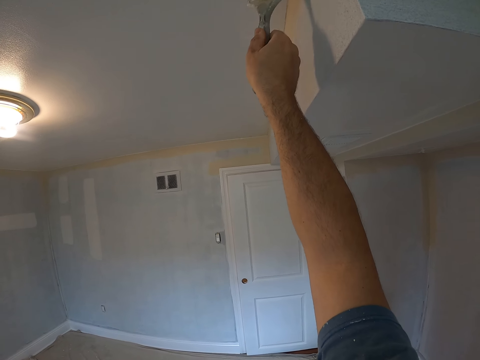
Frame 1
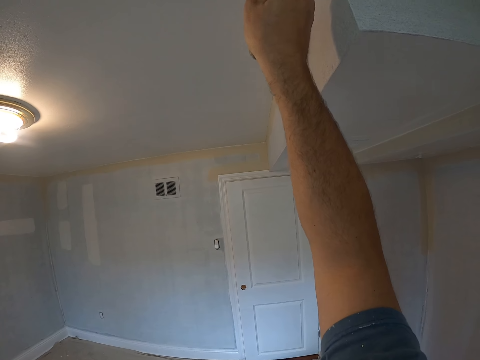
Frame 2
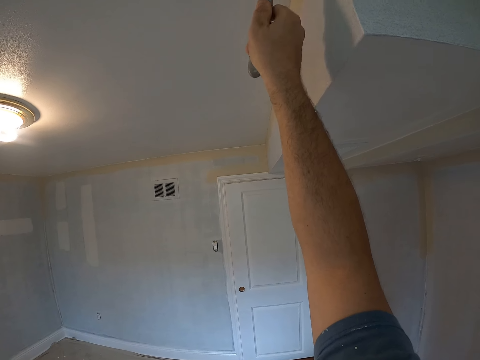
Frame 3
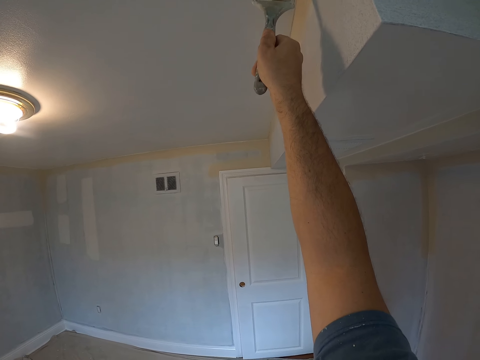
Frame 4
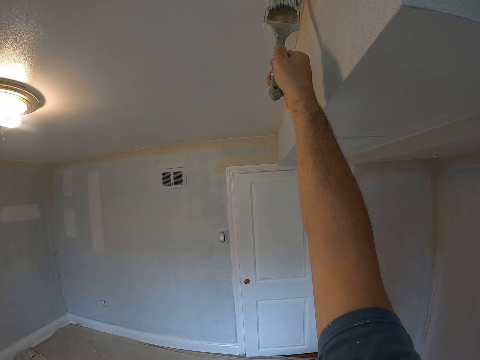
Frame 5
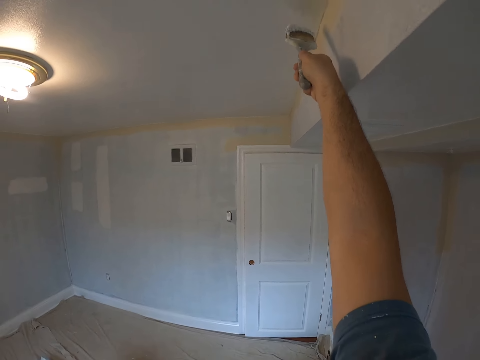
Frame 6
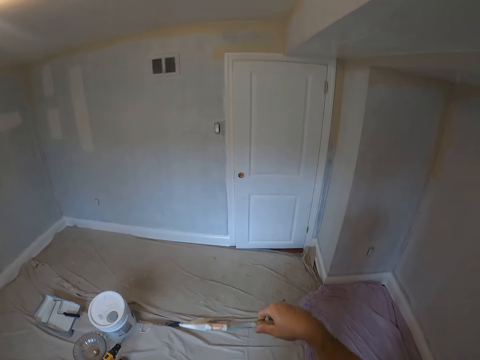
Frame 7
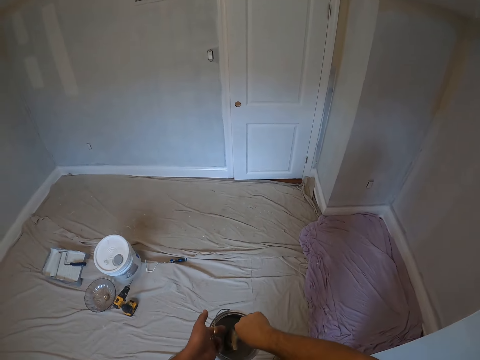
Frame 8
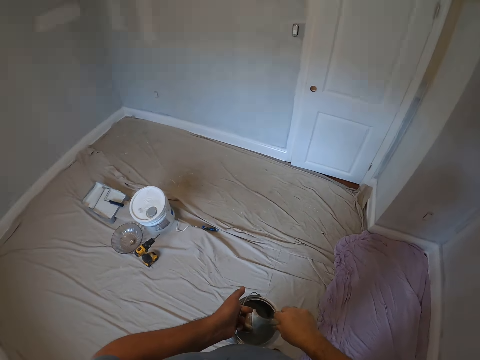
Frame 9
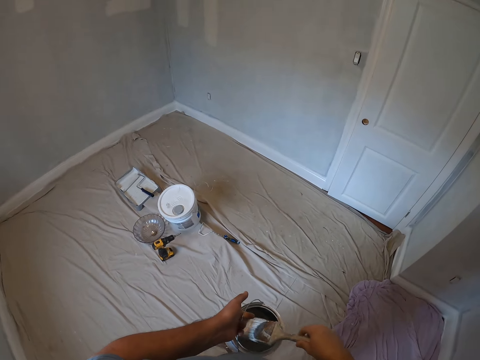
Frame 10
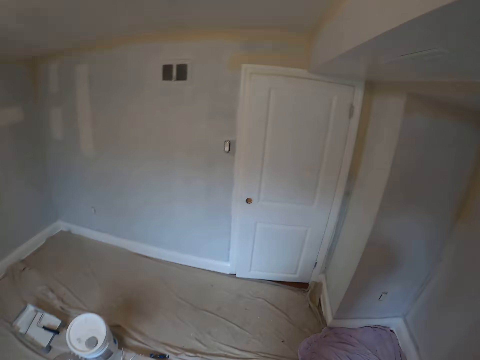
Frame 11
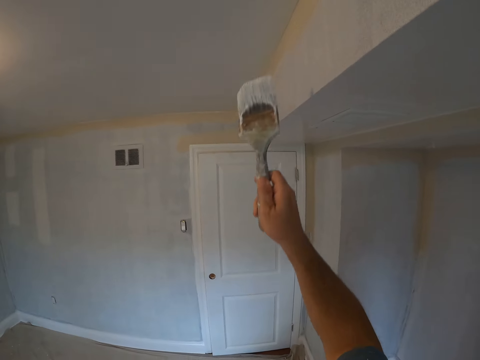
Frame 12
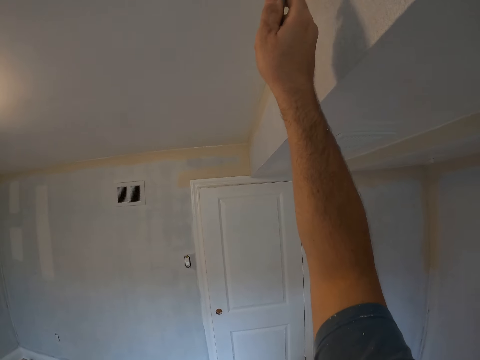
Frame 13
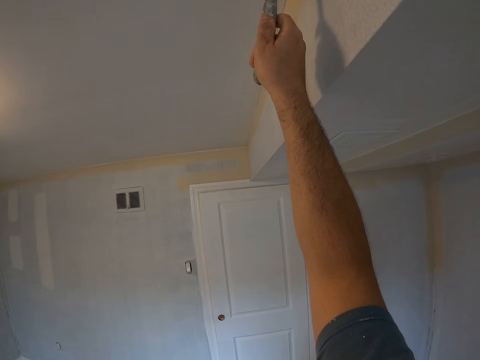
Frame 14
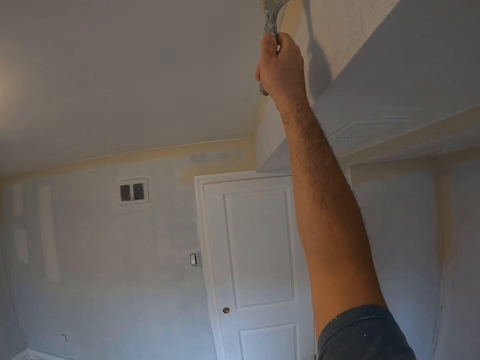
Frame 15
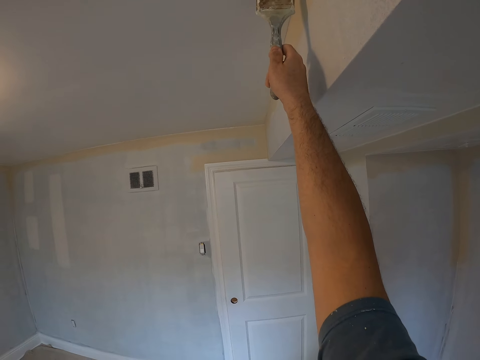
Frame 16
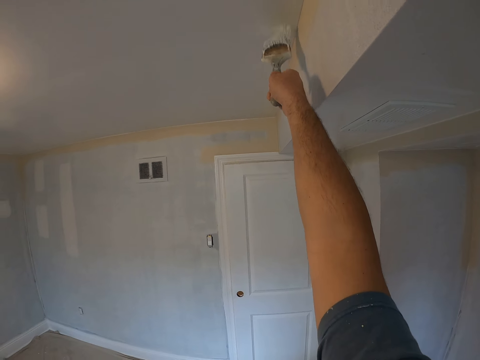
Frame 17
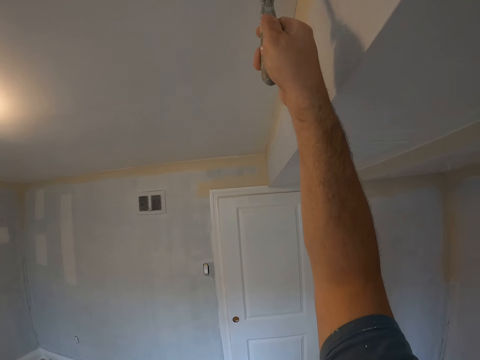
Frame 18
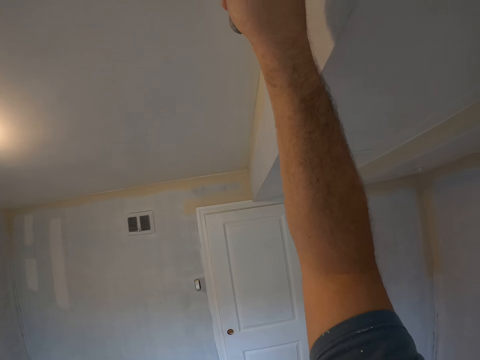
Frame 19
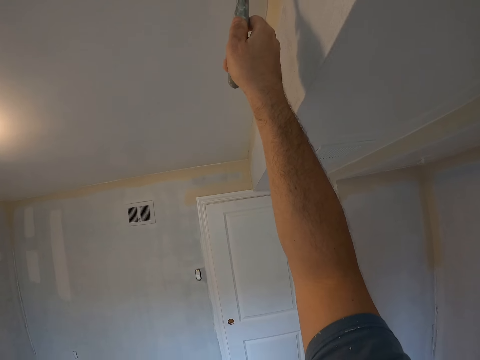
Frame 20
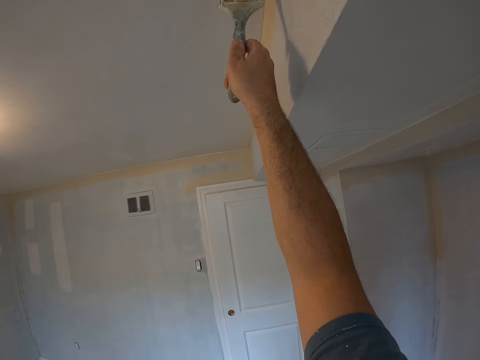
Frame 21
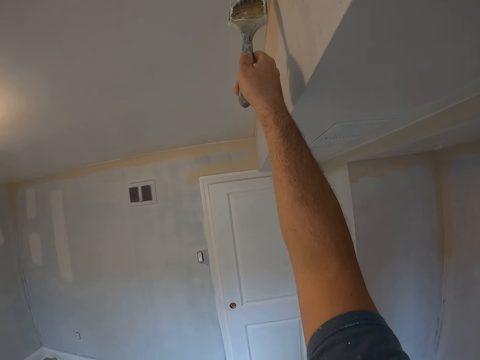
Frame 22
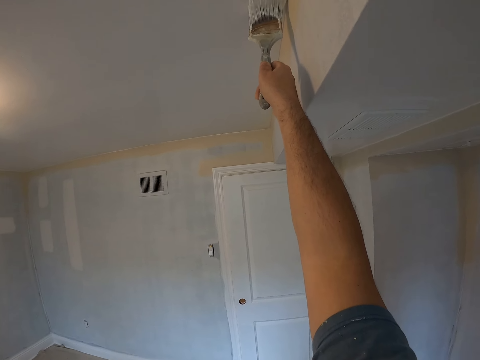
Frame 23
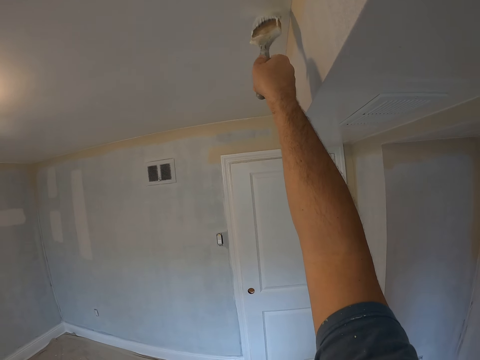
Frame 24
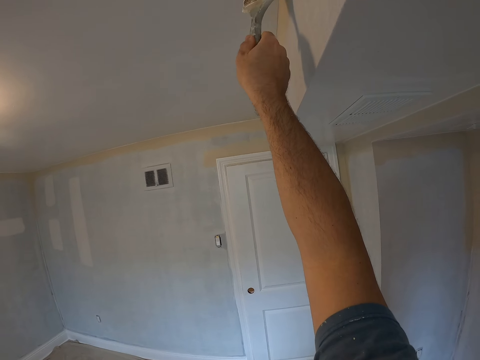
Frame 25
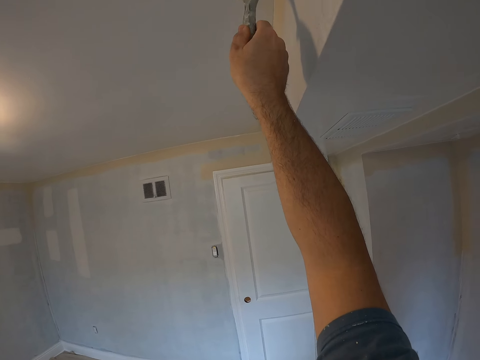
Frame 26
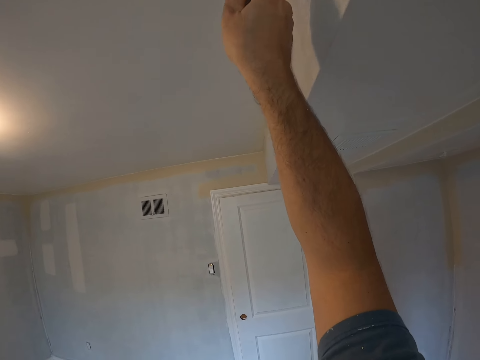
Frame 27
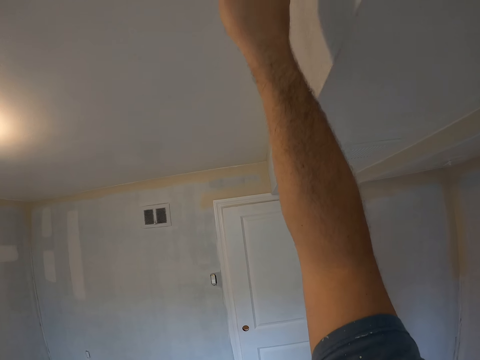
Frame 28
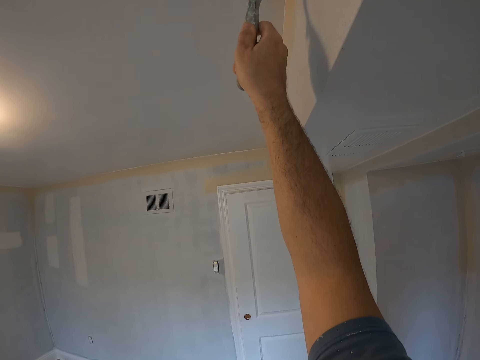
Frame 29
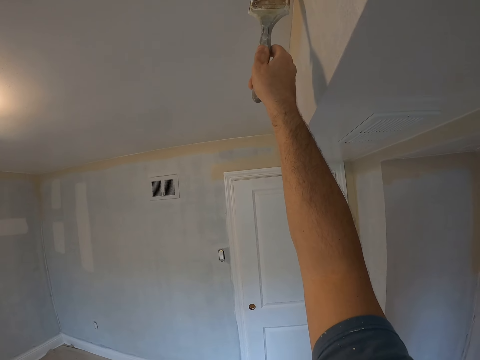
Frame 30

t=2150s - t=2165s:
The camera wearer dips a paint brush in the paint. They paint a wall or ceiling with the paint brush.

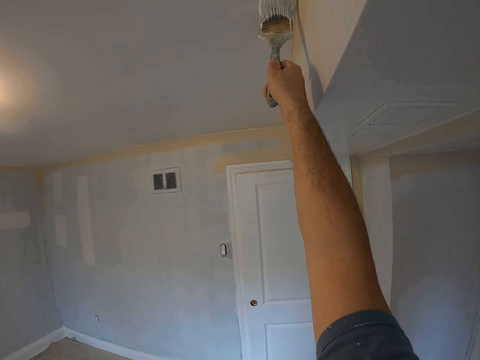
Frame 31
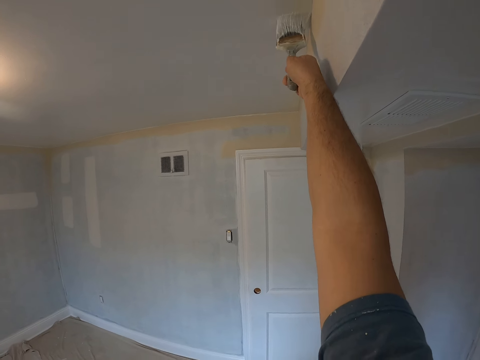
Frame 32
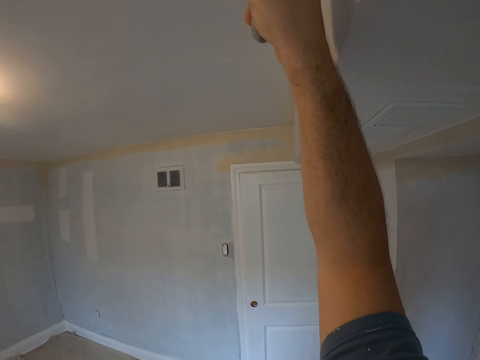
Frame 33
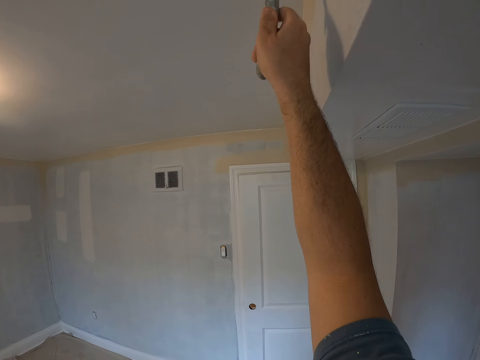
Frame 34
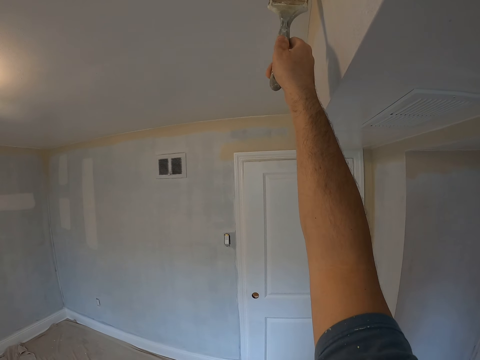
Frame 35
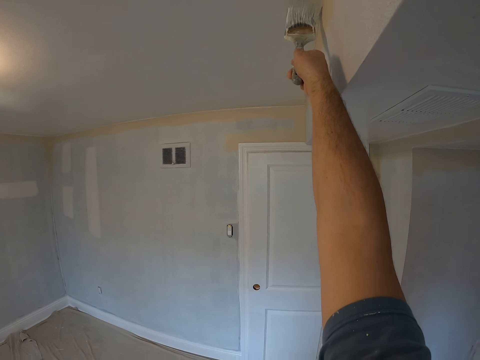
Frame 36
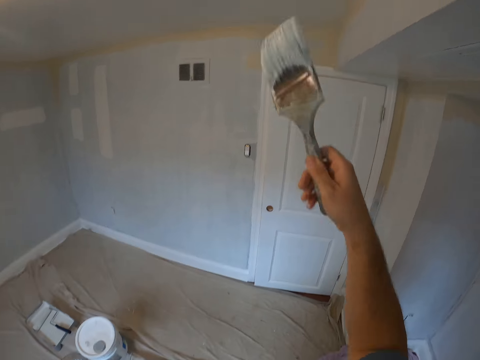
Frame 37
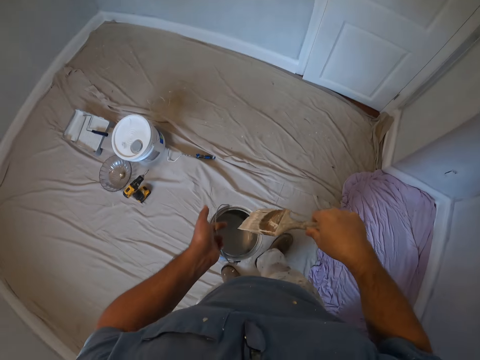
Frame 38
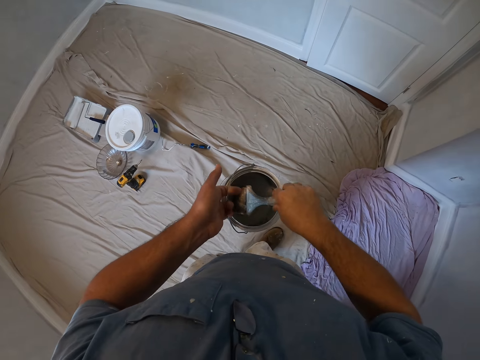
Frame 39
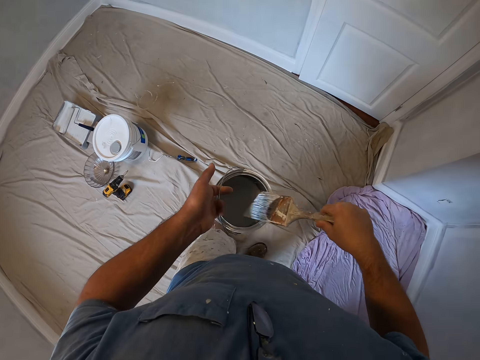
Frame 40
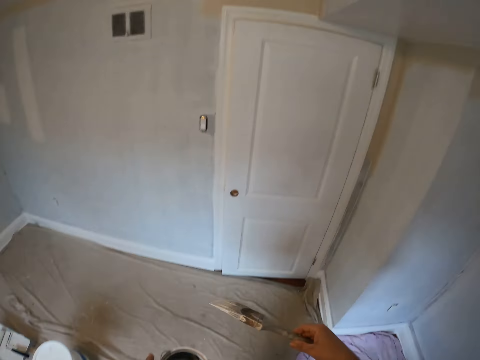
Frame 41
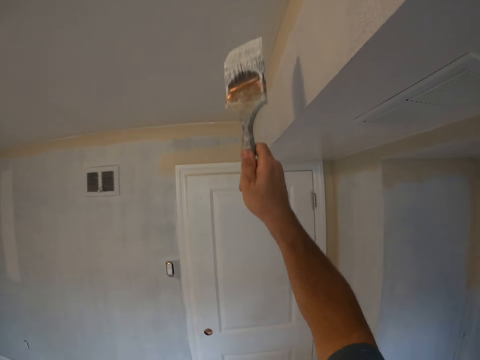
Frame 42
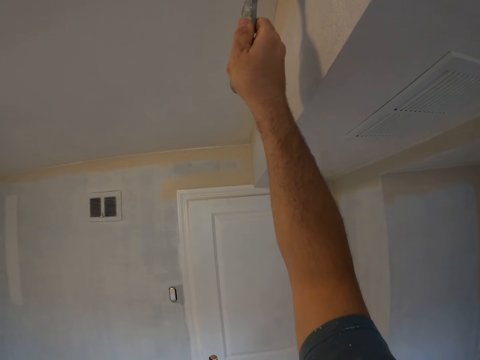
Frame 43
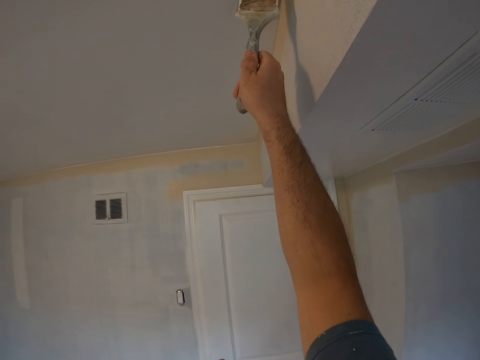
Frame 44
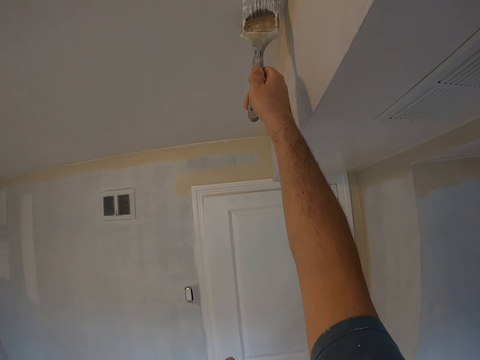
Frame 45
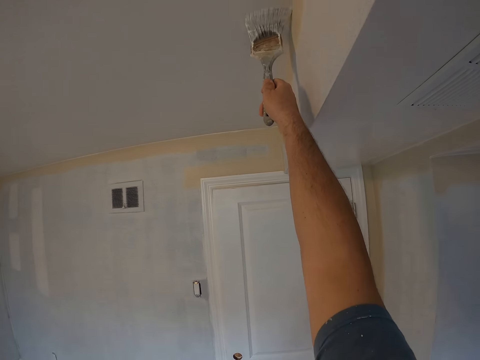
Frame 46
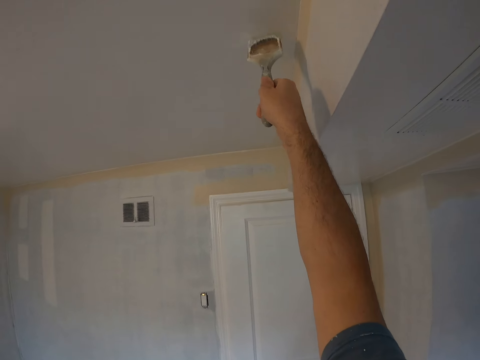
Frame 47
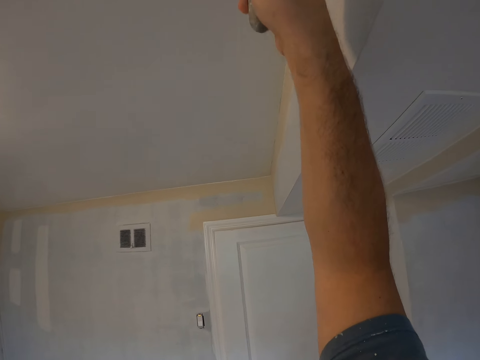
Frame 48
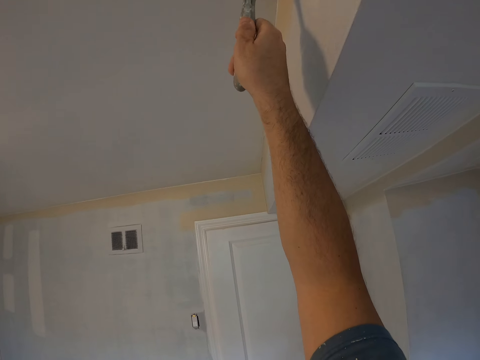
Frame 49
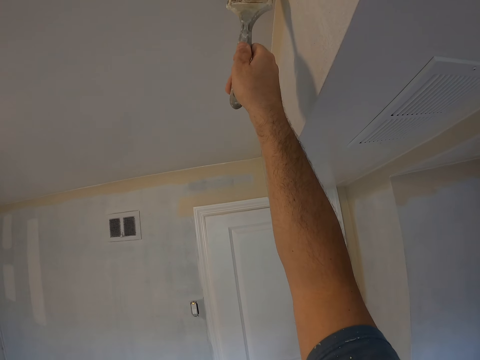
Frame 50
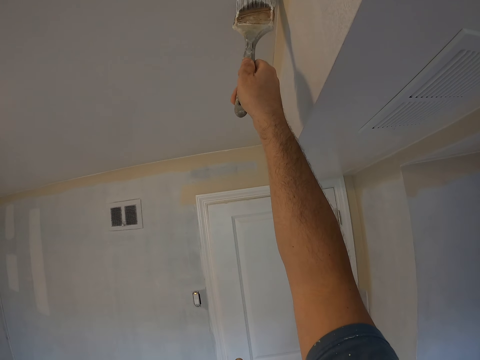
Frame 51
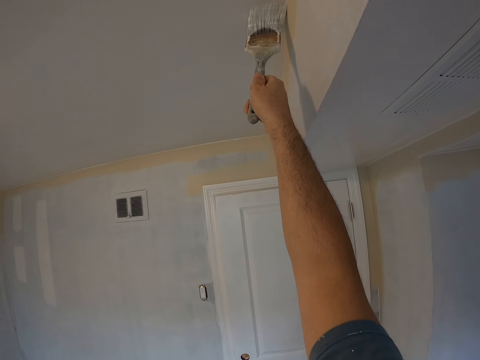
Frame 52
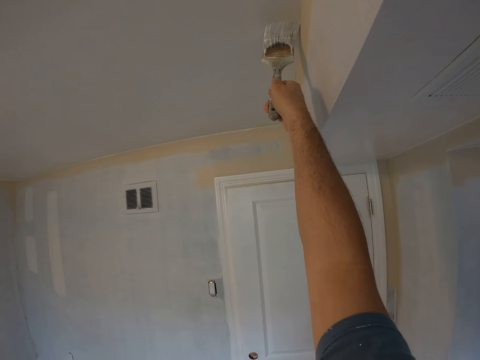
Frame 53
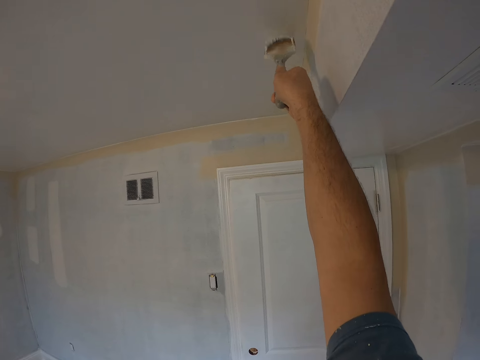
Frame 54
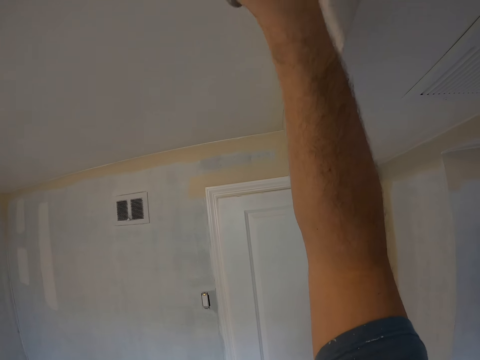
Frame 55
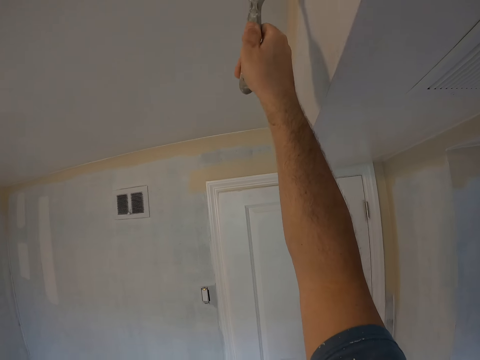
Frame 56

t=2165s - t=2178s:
The camera wearer dips a paint brush in the paint. They paint a wall or ceiling with the paint brush.
